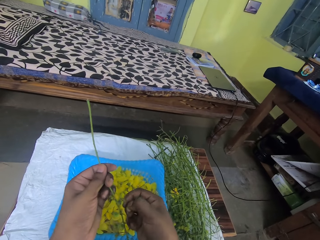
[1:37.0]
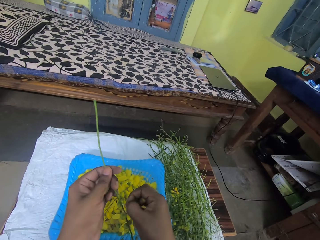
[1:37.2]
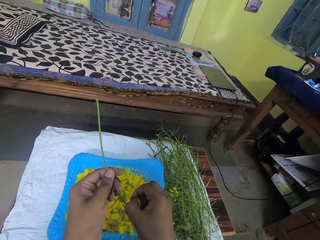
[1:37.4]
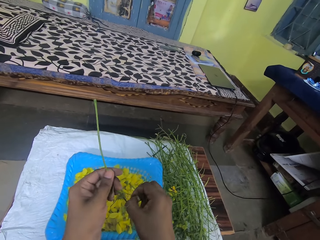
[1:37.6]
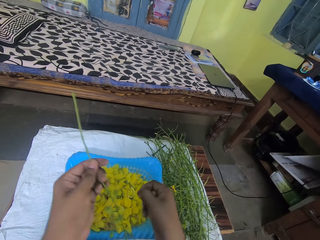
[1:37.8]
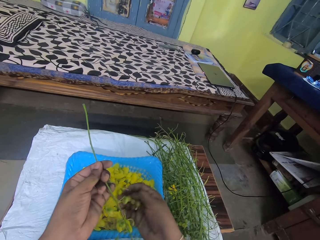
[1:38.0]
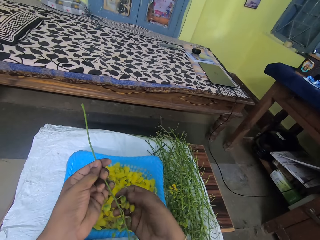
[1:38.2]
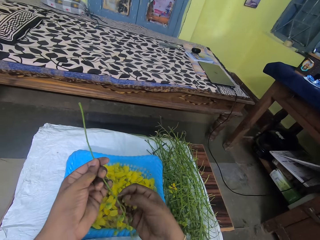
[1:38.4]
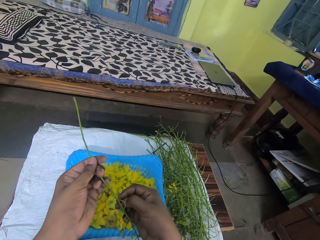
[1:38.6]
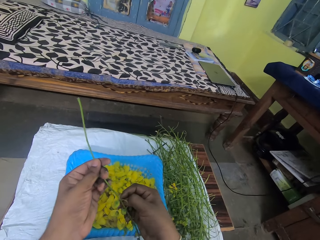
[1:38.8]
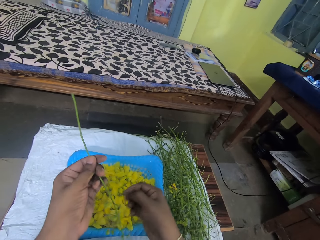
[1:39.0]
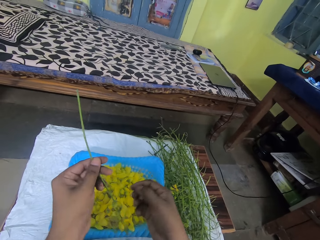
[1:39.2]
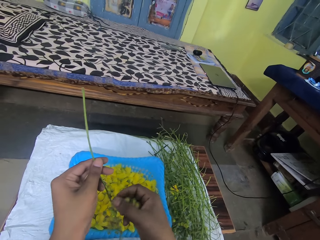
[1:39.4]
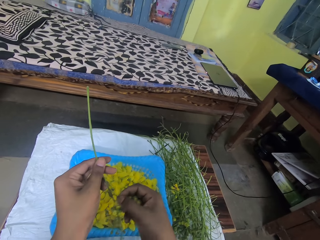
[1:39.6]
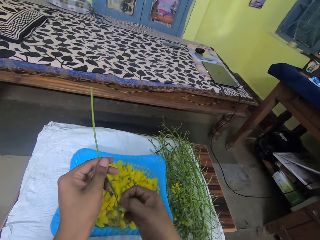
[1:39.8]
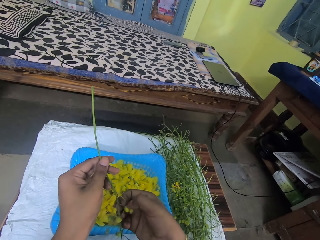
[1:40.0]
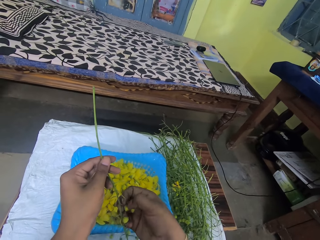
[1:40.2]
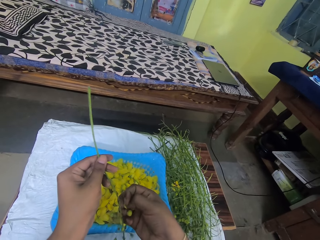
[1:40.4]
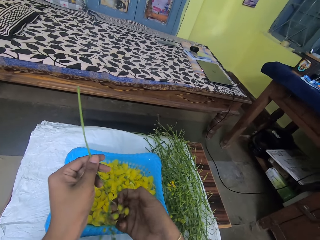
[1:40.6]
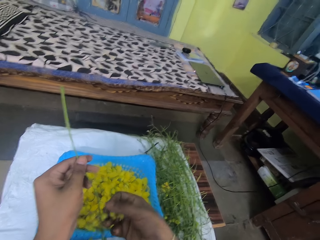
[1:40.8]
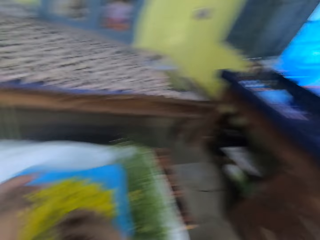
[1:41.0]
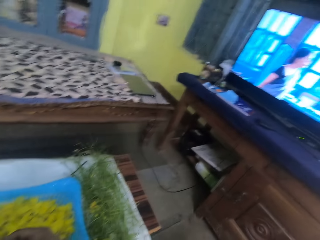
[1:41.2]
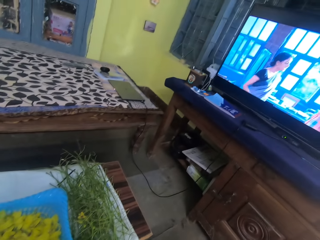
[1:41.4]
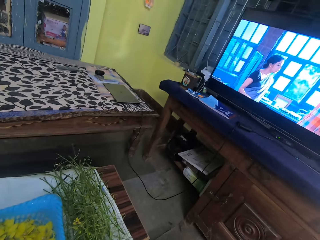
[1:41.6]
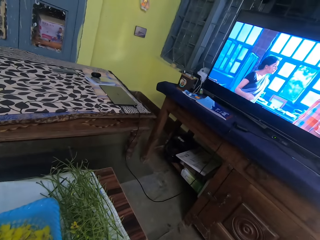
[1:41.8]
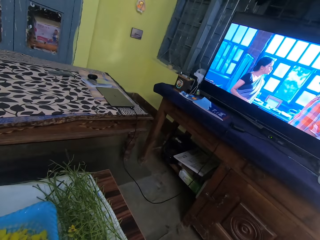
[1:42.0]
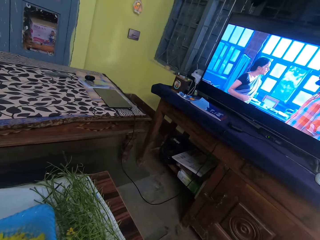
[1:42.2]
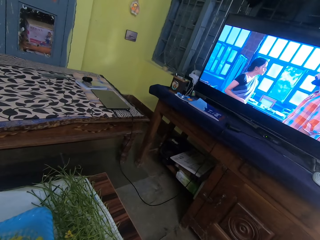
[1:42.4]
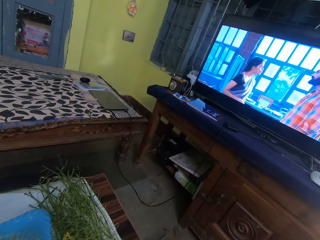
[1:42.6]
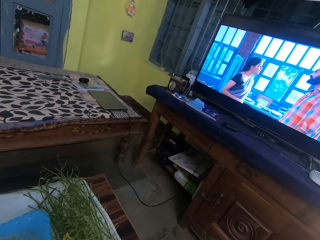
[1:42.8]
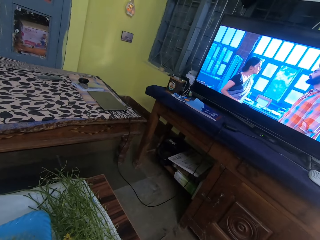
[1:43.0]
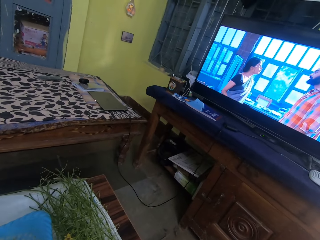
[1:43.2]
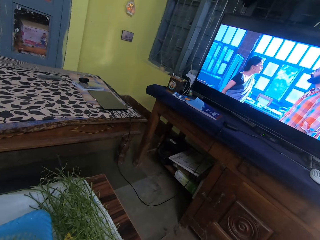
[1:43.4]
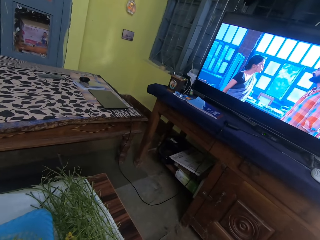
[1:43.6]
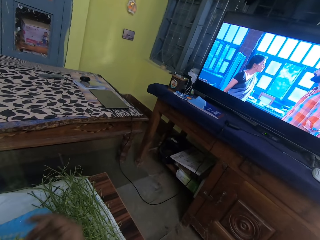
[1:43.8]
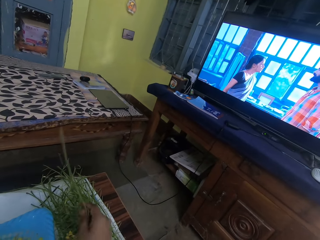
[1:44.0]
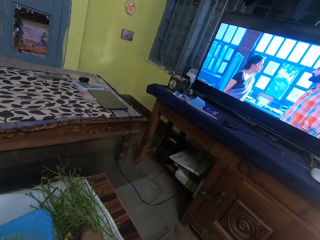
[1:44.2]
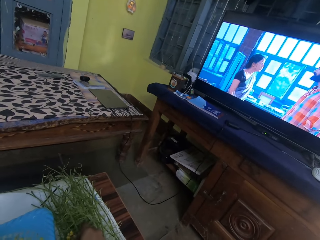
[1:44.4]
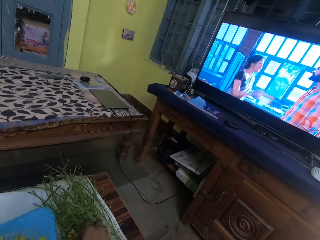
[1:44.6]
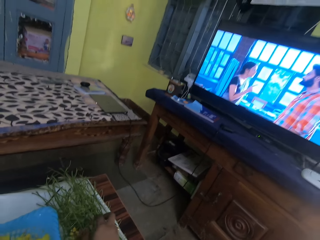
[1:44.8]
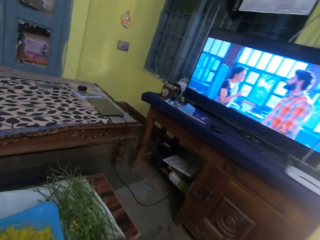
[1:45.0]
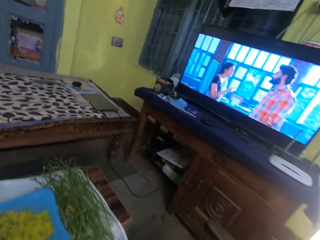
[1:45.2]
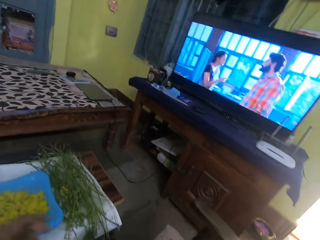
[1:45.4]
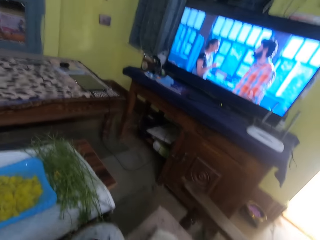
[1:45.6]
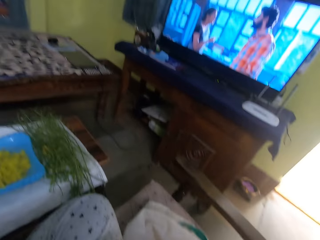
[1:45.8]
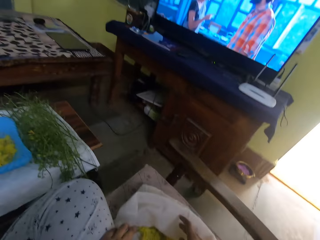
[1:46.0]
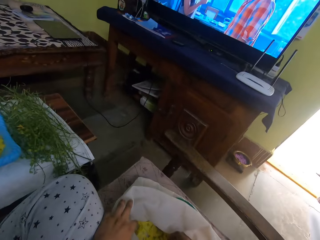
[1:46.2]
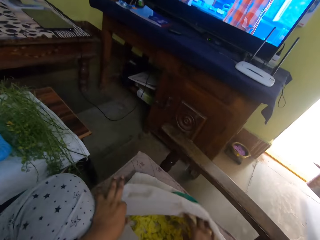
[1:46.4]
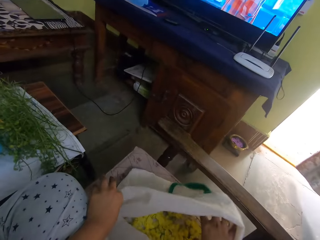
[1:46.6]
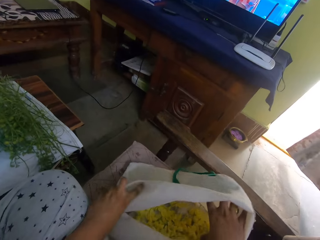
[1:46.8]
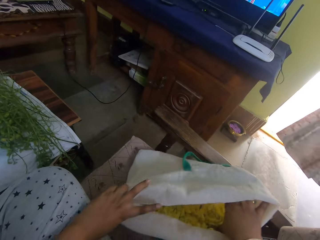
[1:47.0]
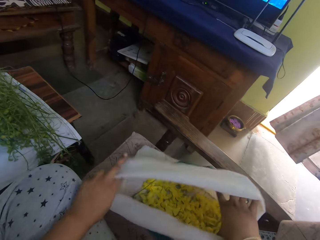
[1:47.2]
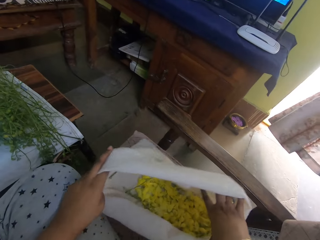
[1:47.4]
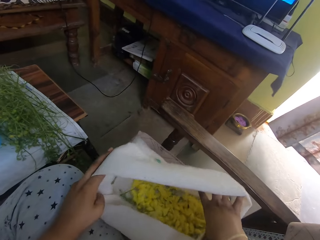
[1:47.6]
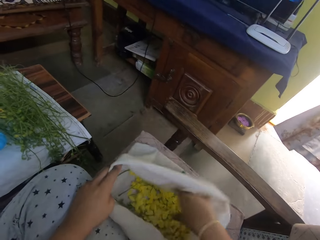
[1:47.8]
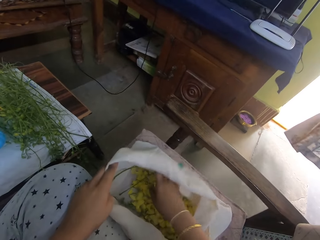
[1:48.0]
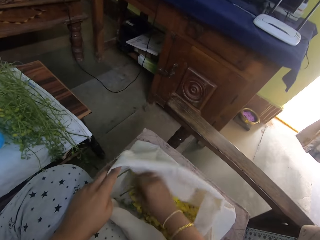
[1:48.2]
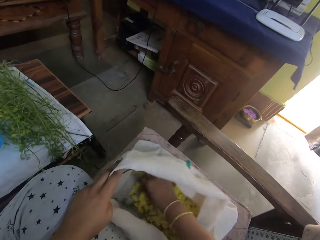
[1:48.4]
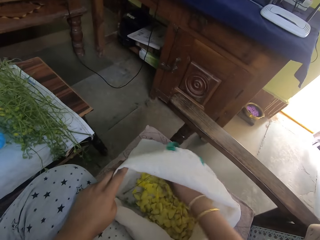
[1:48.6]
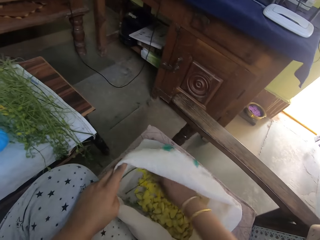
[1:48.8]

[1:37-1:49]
The camera wearer watches the TV. They place a twig onto a table. They adjust a sack's opening and hold the bag.

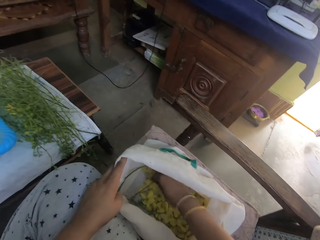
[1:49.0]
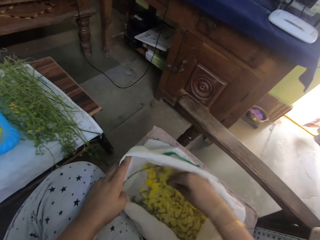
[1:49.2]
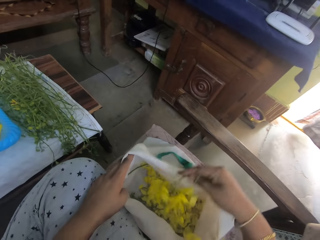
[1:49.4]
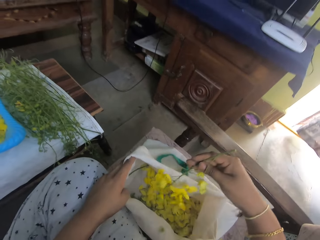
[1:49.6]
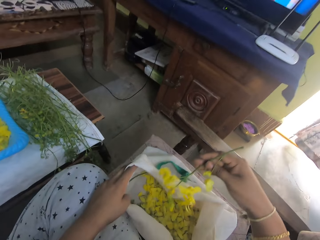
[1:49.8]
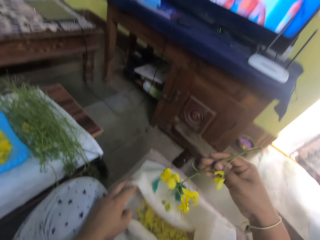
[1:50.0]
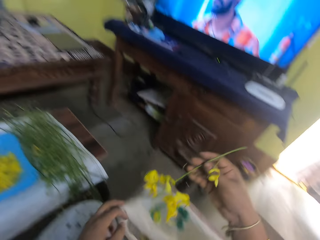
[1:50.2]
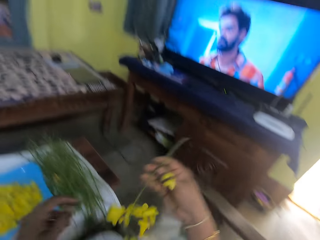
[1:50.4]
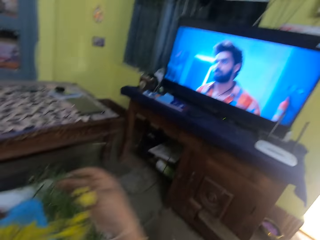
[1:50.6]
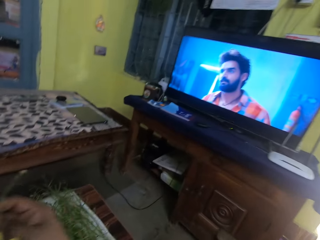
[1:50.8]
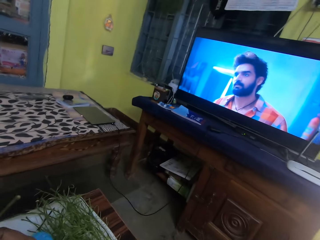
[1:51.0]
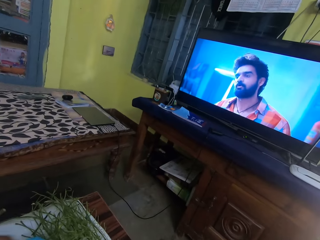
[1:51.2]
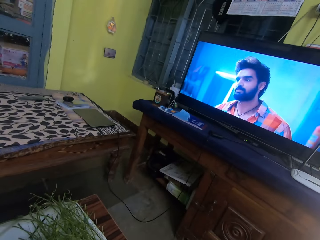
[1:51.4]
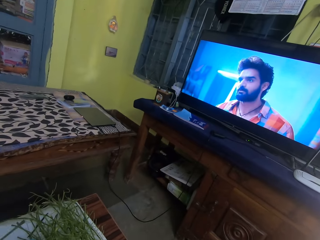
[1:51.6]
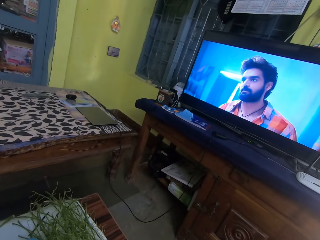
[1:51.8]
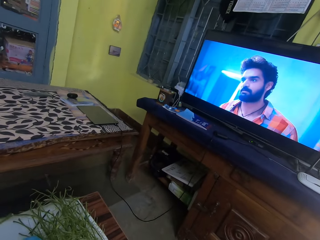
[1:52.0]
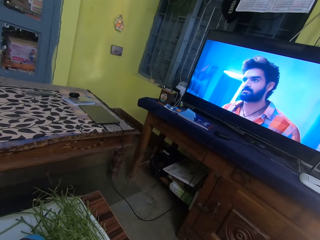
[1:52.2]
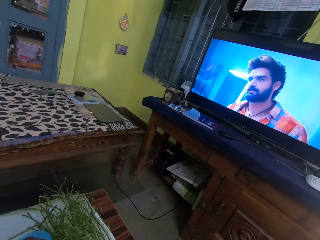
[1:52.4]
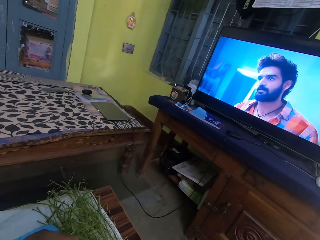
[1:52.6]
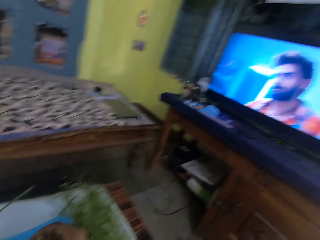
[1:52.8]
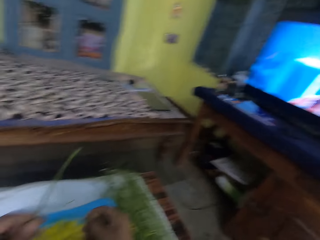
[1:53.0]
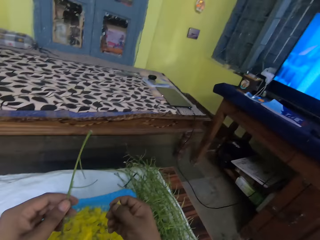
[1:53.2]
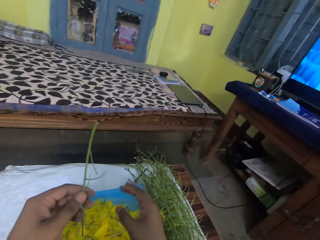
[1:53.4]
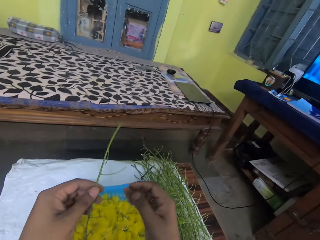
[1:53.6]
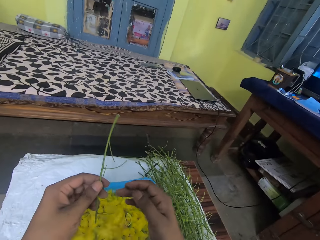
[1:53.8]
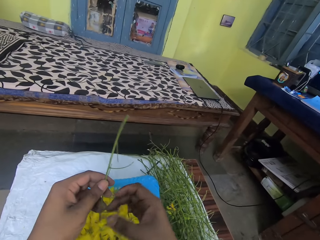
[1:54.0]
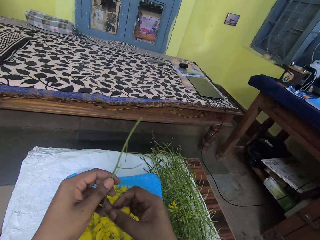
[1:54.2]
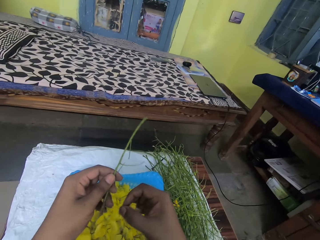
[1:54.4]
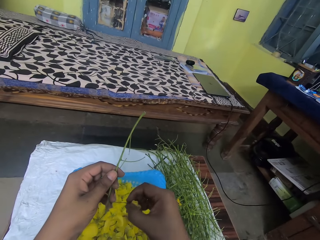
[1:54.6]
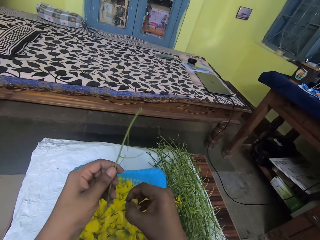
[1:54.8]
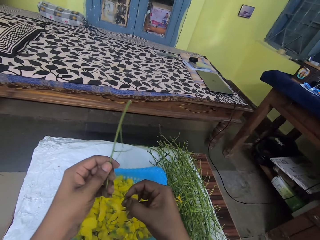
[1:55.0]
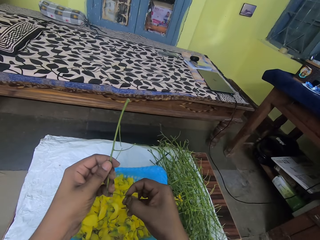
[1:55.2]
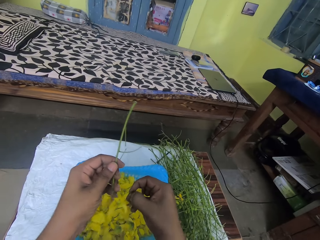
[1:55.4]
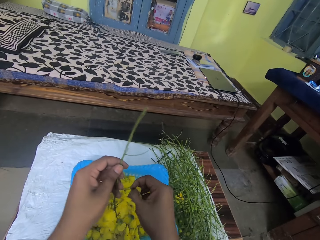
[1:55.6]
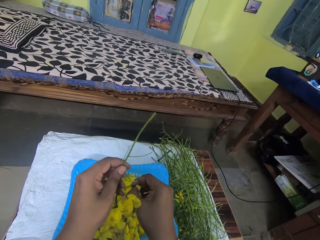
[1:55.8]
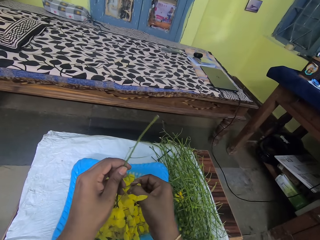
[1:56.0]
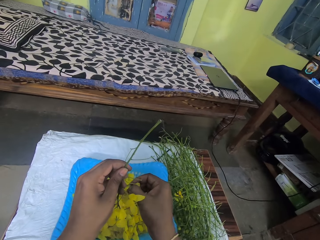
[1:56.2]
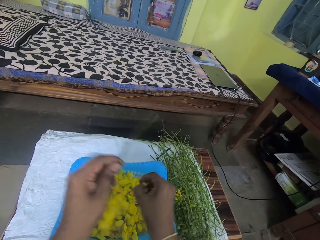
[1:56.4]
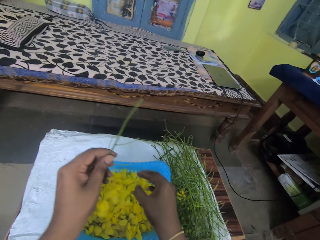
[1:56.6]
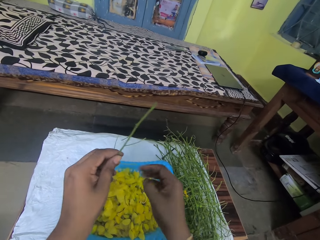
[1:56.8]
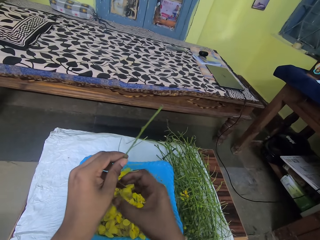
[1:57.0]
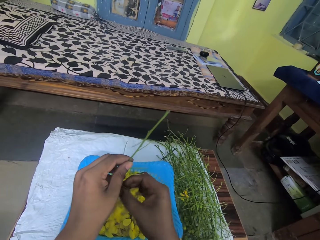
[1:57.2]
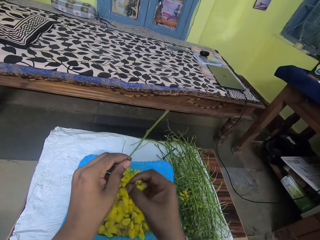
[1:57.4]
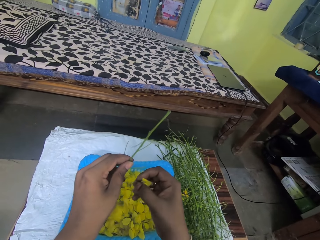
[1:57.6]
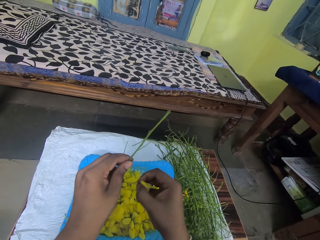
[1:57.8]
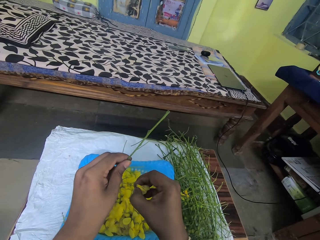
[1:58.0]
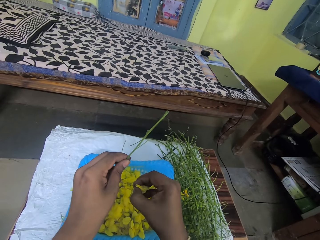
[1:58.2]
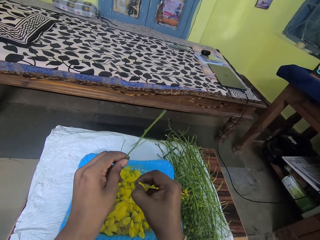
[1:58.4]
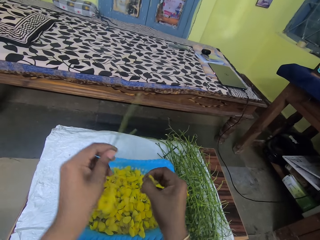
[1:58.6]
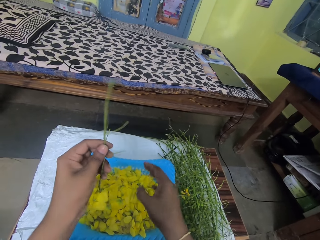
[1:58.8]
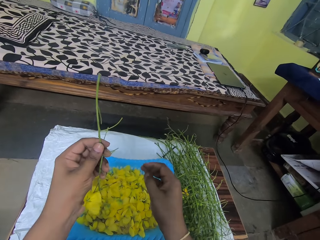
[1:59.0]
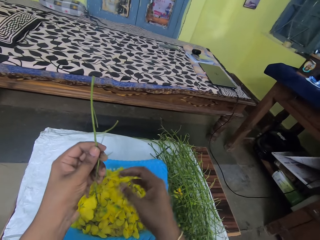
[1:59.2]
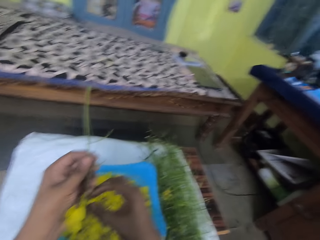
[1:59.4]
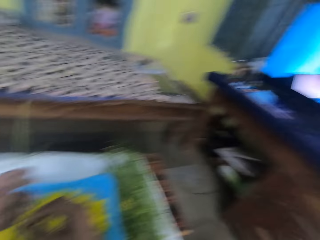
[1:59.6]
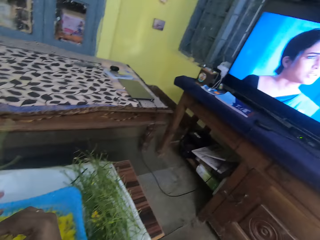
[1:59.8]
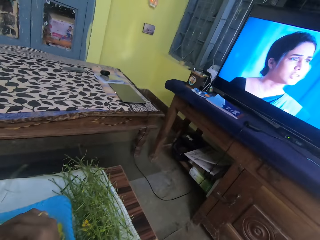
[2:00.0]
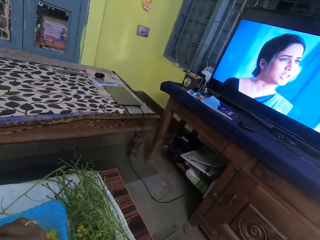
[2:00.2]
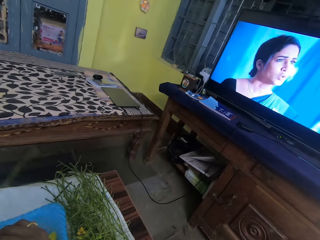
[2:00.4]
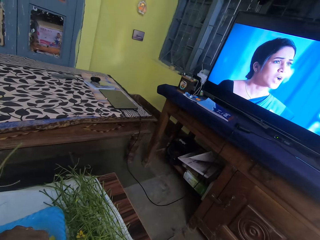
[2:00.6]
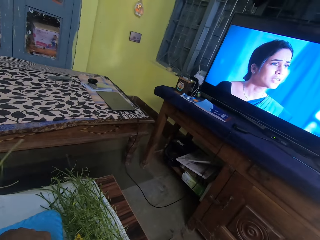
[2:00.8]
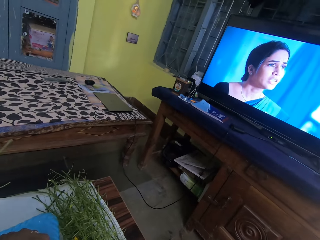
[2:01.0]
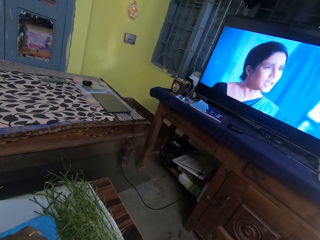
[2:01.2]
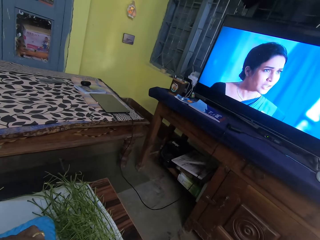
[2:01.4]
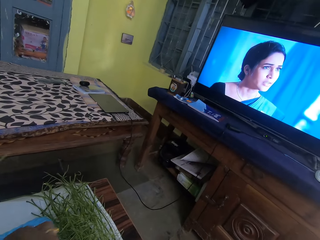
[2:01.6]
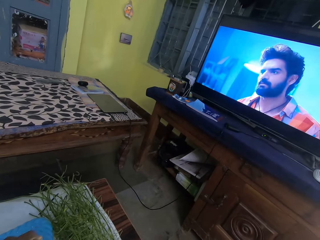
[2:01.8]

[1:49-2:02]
The camera wearer picks a twig from a sack. They watch the TV. They drop a flower into a plastic bowl. They pluck a flower from the twig. They drop the flower into the plastic bowl. They pluck a flower from the twig, drop the flower into the plastic bowl and watch the TV.
